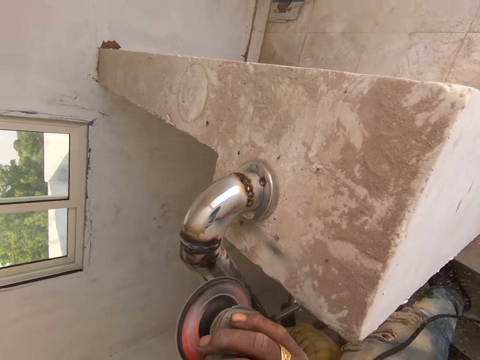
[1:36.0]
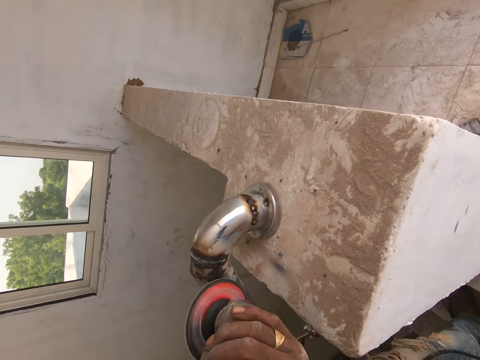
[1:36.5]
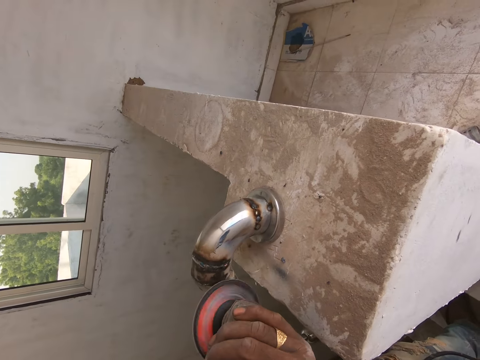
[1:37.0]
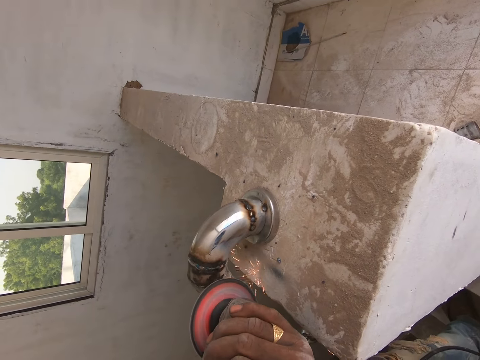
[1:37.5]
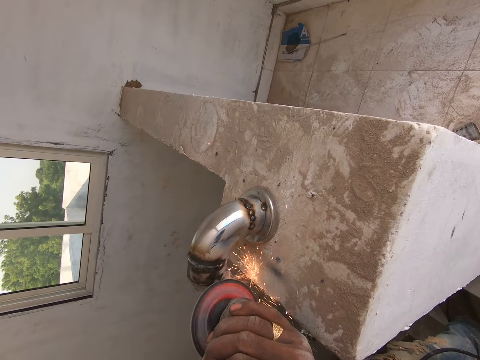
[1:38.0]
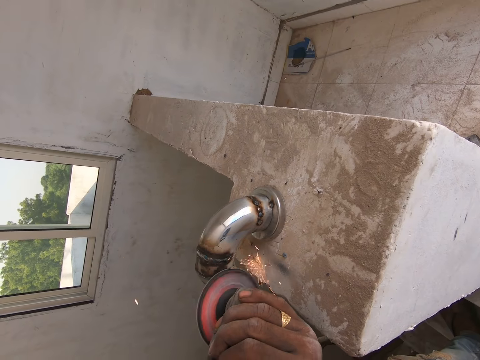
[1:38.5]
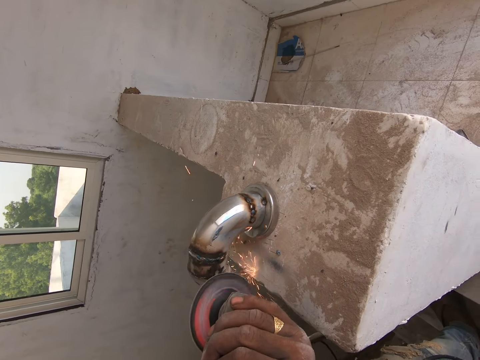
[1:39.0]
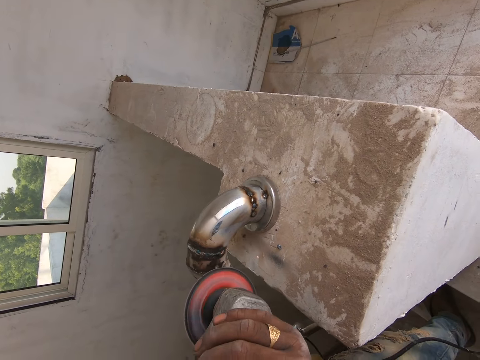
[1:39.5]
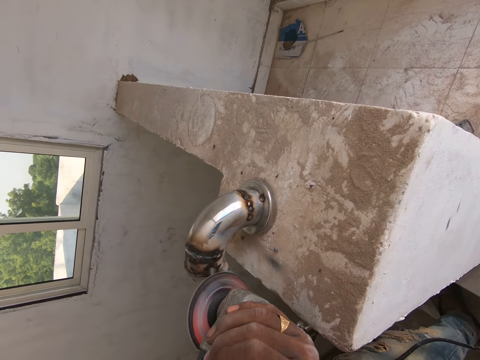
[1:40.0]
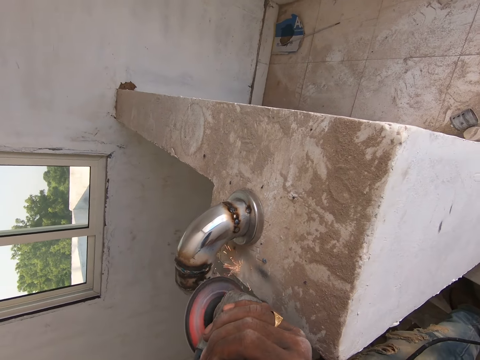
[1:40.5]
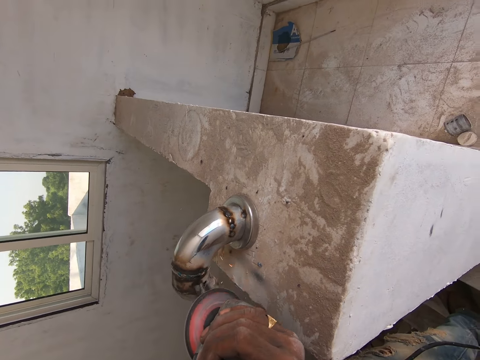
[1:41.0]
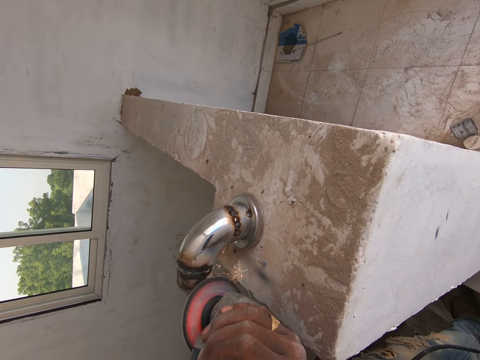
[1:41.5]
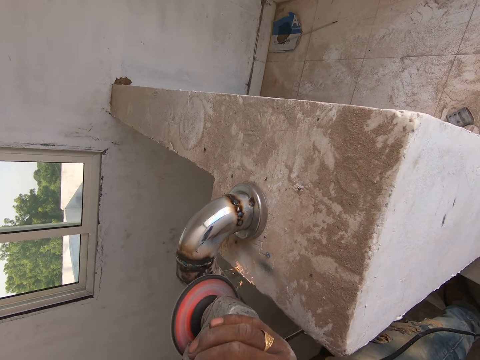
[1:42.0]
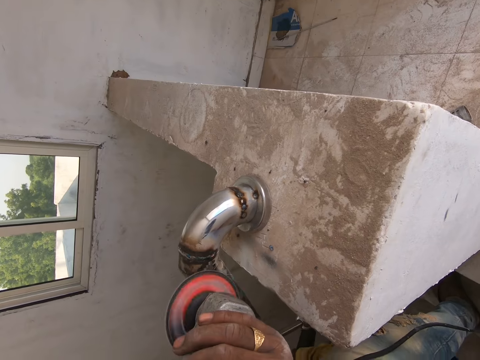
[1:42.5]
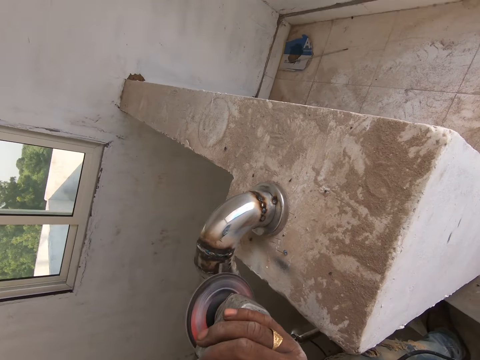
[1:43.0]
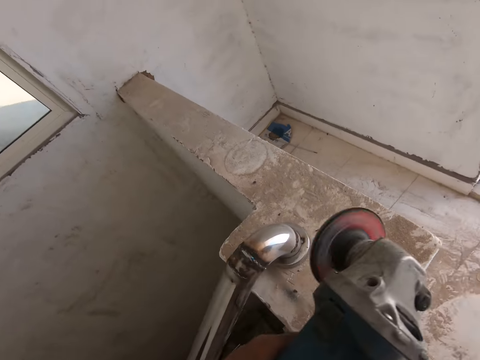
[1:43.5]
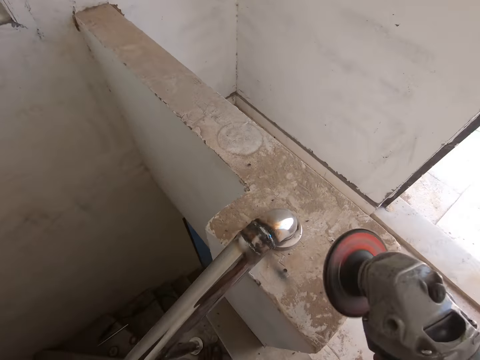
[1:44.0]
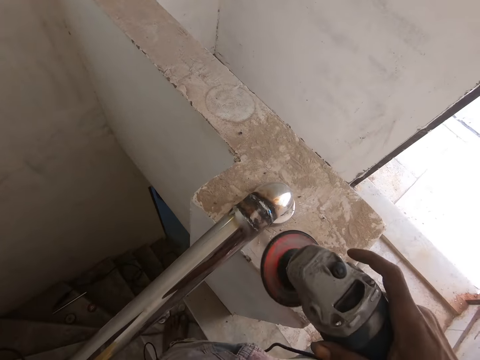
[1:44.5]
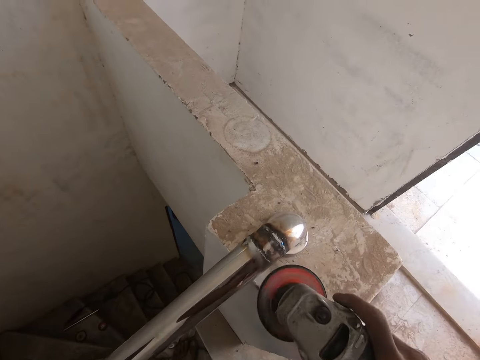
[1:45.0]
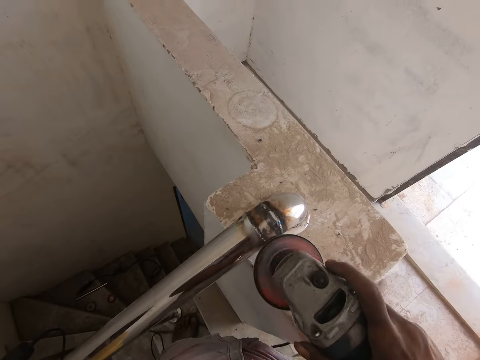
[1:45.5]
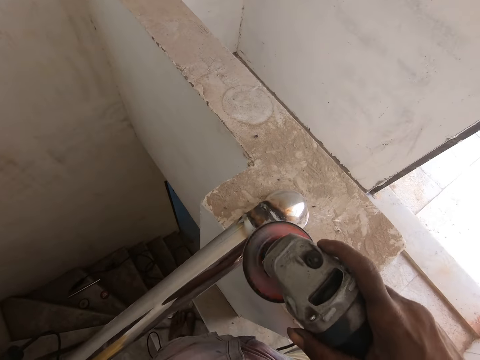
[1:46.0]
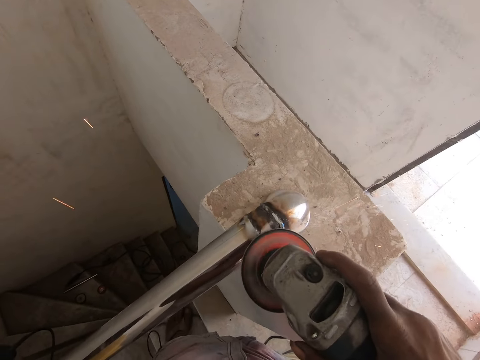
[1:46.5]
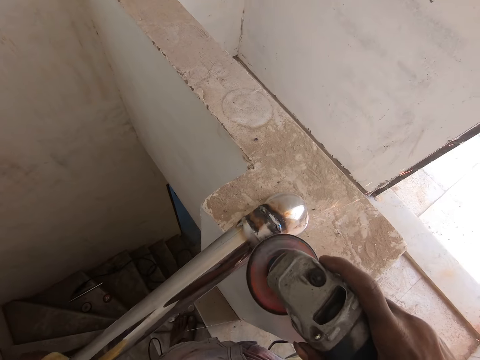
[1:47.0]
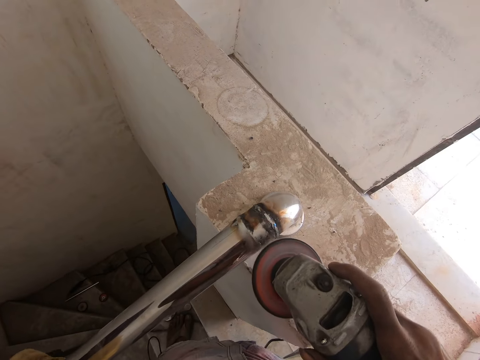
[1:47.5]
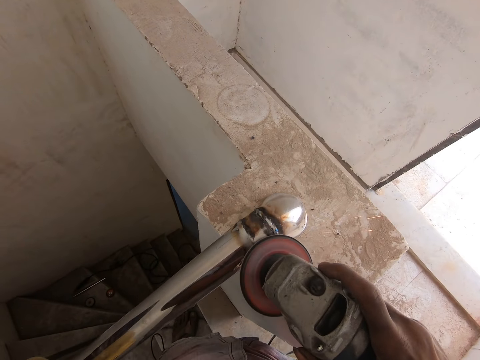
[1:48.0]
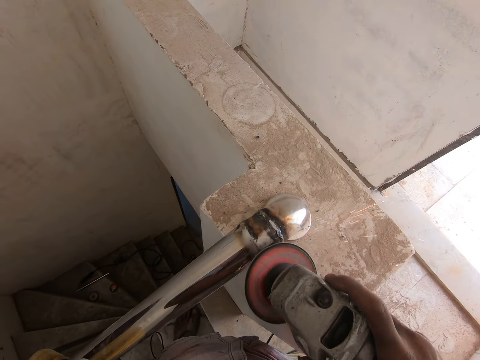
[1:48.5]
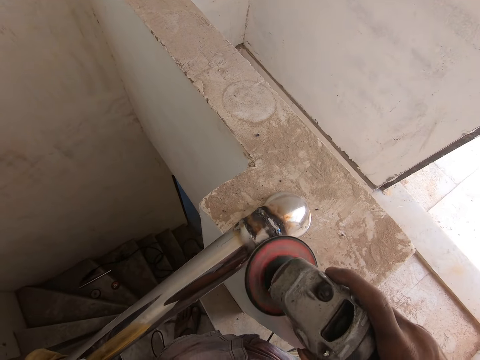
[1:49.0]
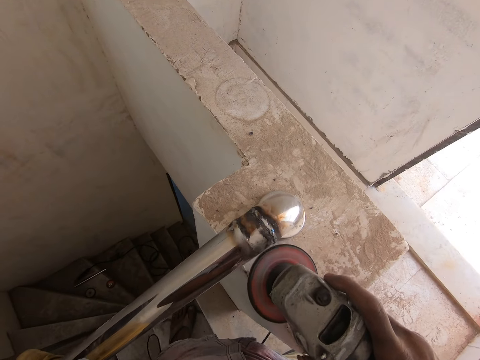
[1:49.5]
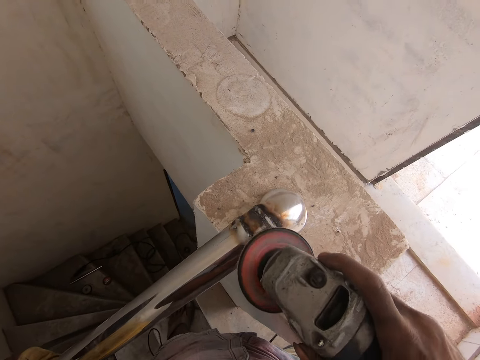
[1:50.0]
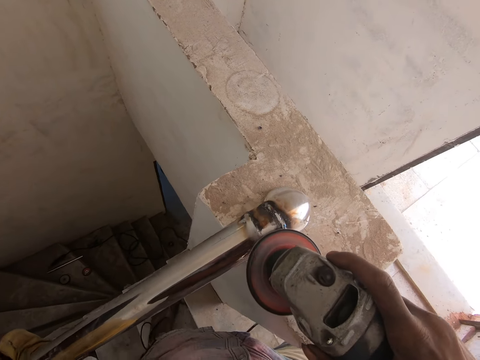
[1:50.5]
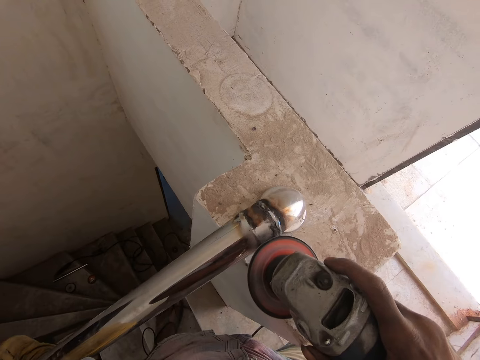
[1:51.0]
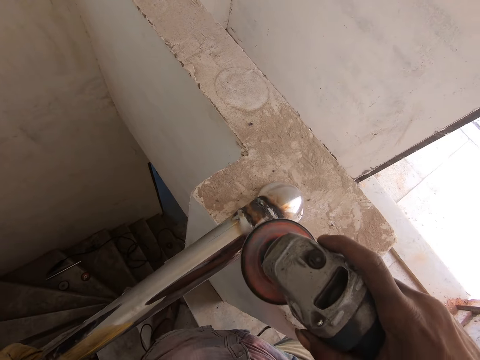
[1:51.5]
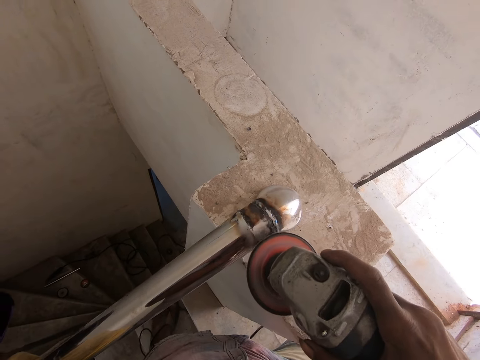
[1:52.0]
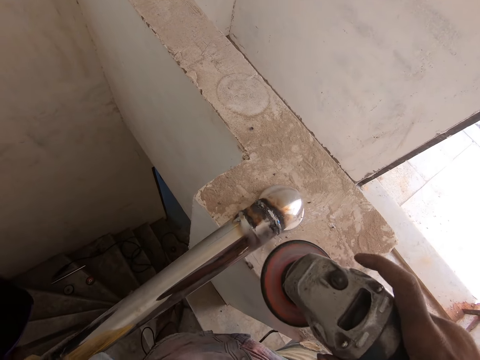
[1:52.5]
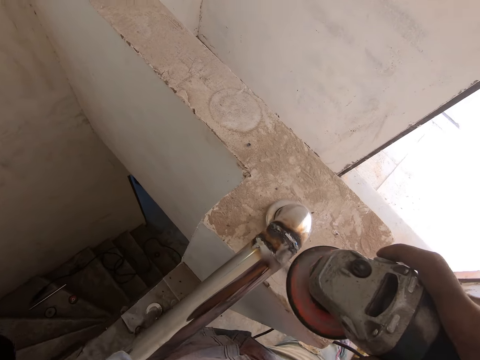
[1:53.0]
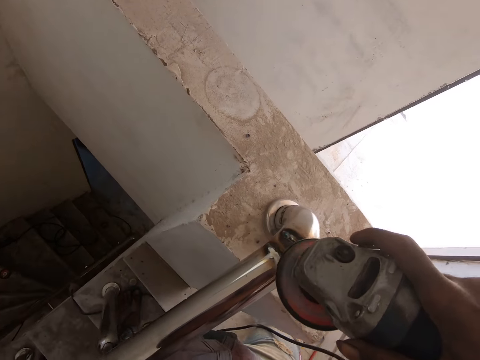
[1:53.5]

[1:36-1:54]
The camera wearer grinds the handrail with a grinder repeatedly.

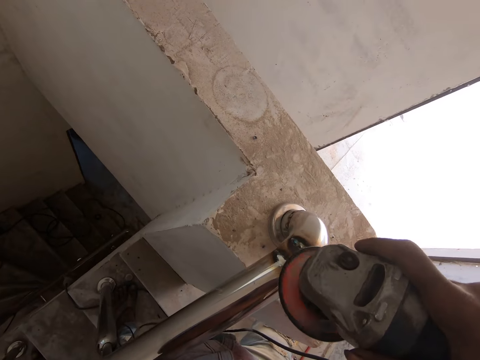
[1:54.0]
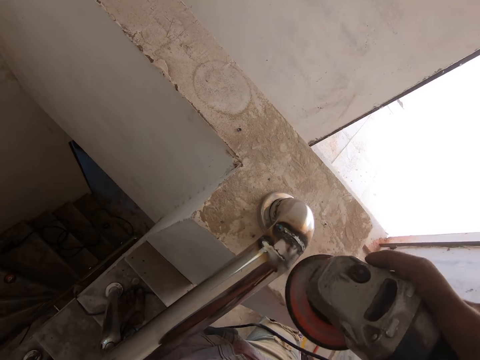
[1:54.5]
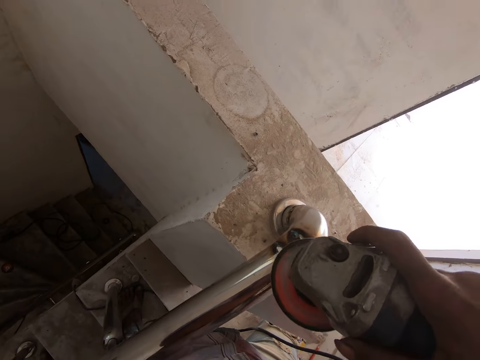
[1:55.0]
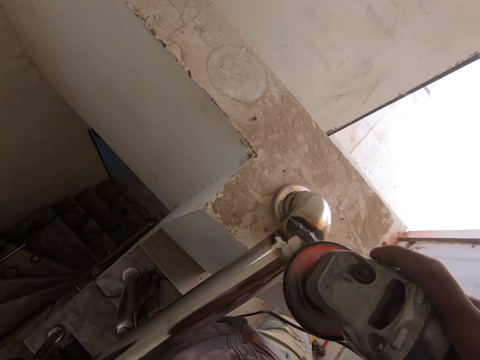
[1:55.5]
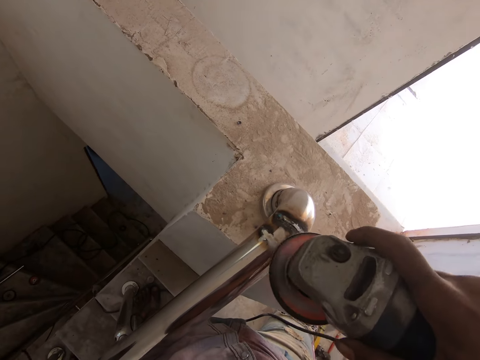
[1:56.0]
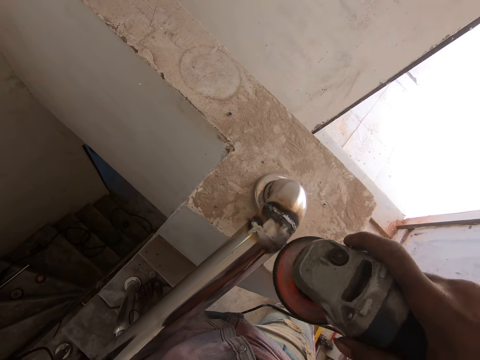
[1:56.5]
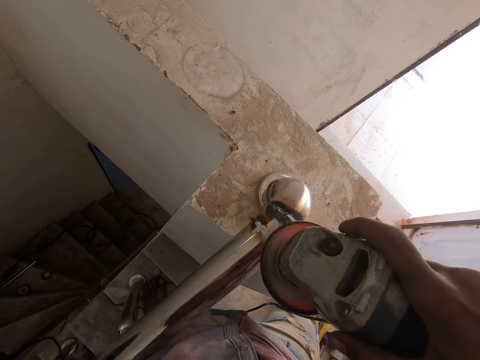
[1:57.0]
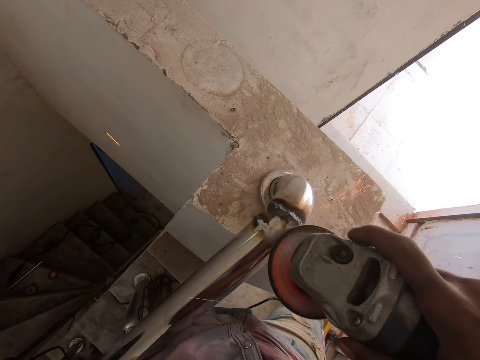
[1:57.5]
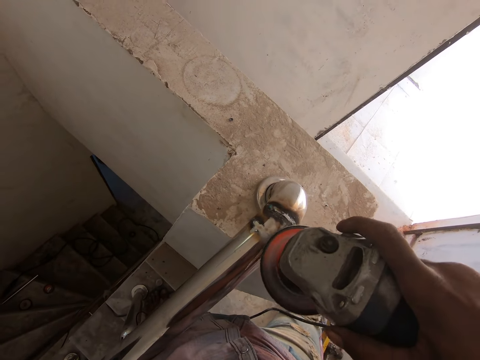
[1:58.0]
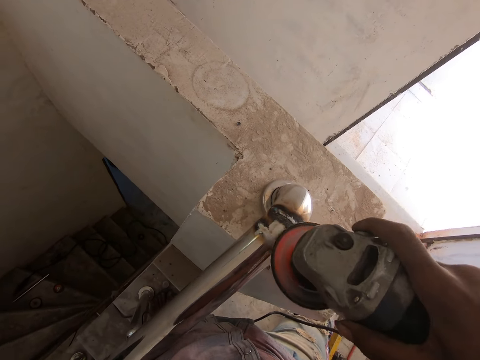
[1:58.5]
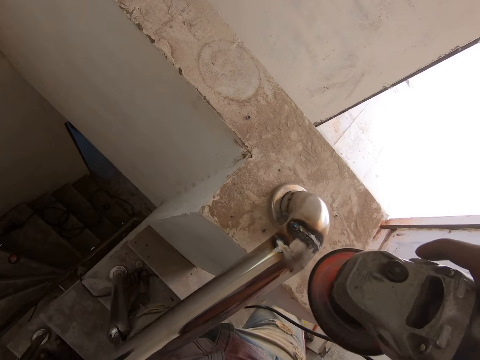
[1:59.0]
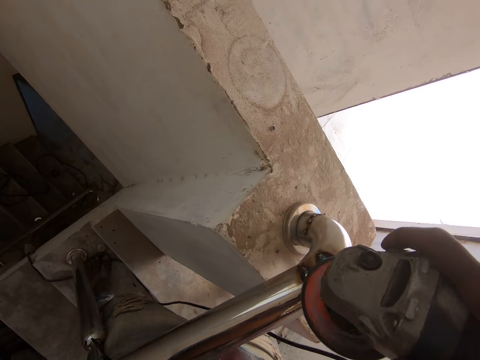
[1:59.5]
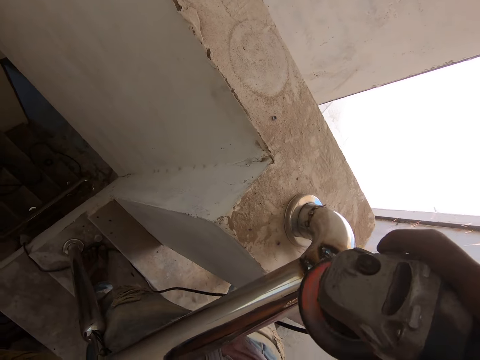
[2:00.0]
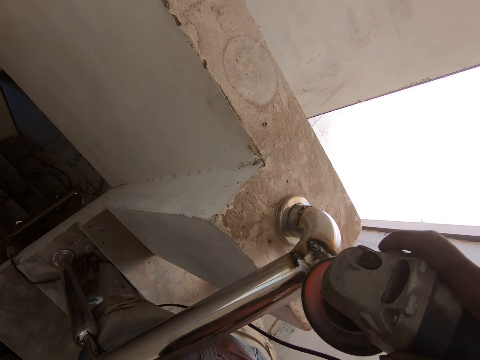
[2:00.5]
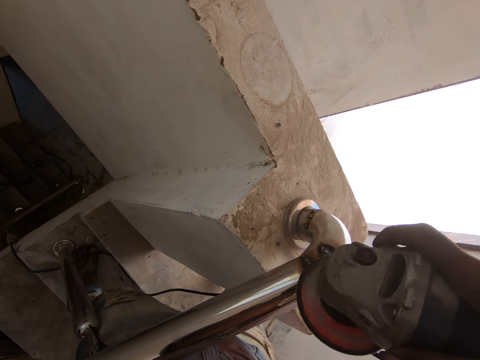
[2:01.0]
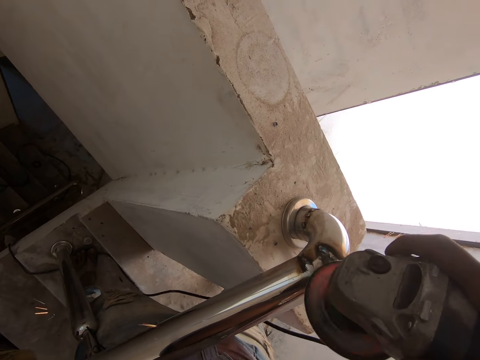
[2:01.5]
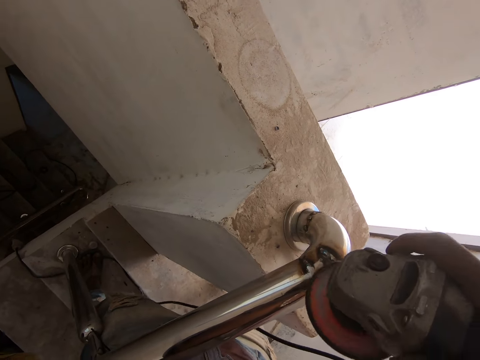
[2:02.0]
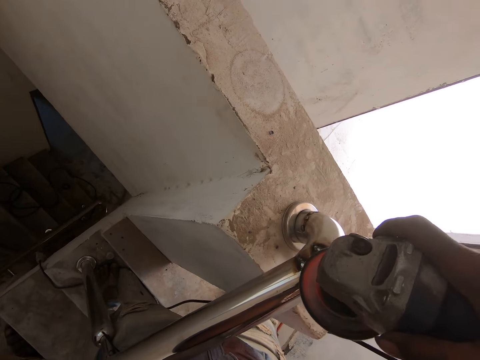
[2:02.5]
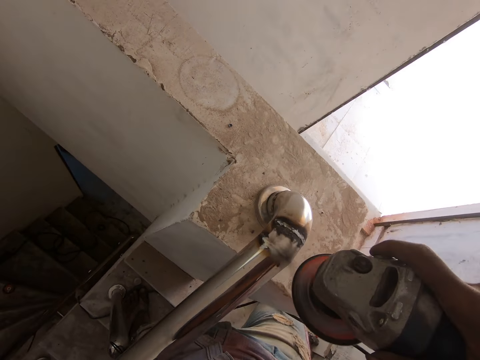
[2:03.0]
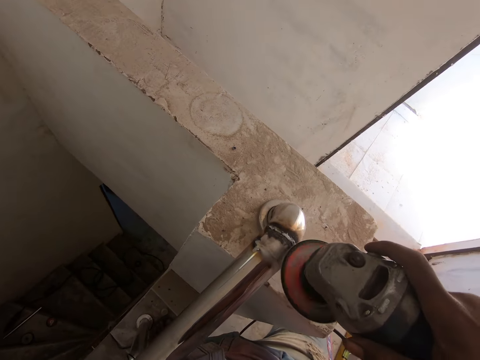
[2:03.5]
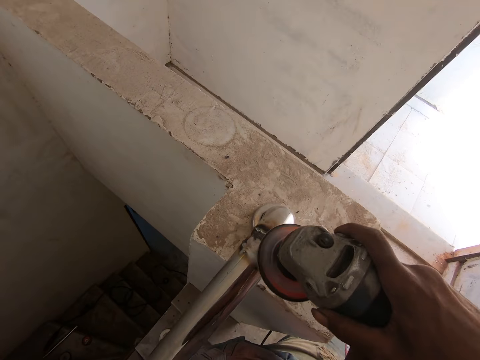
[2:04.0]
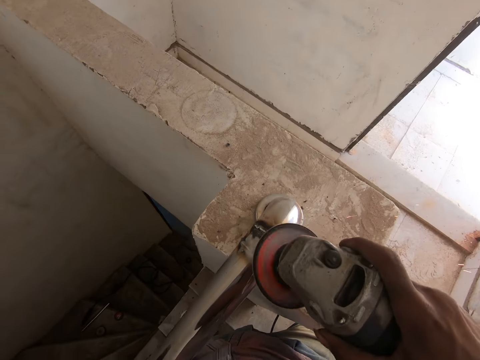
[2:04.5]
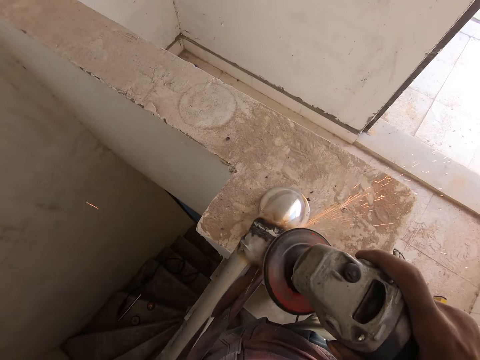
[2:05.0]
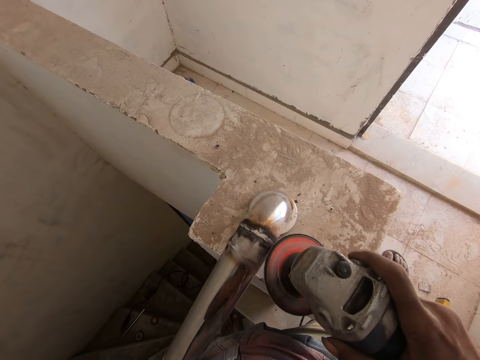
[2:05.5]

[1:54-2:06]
The camera wearer grinds the handrail with a grinder repeatedly.
